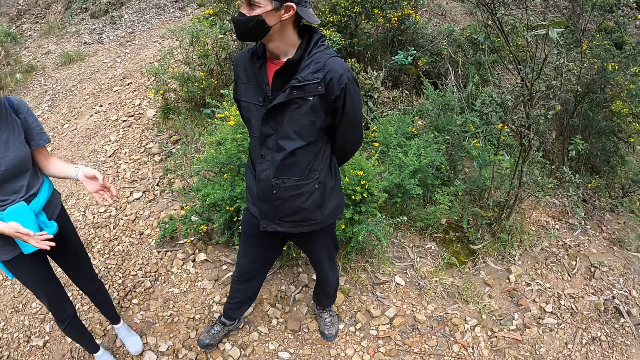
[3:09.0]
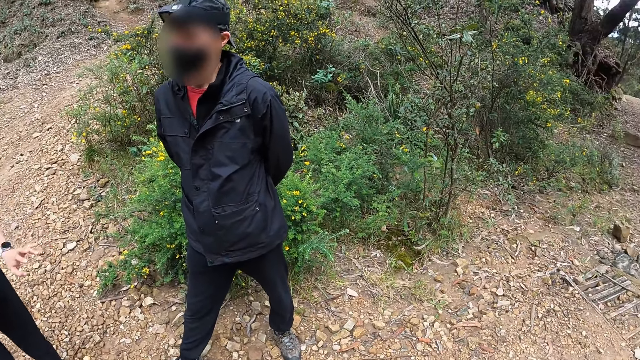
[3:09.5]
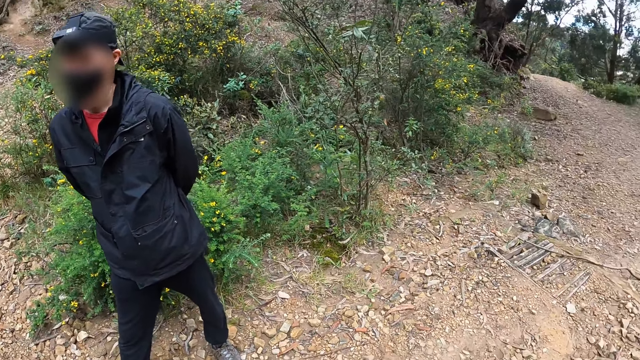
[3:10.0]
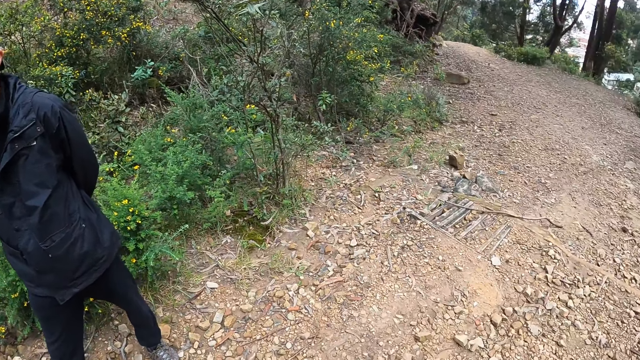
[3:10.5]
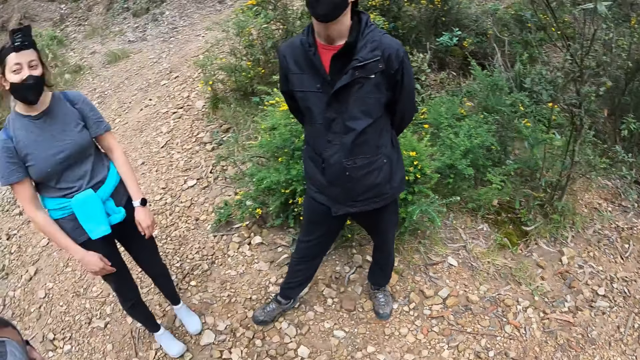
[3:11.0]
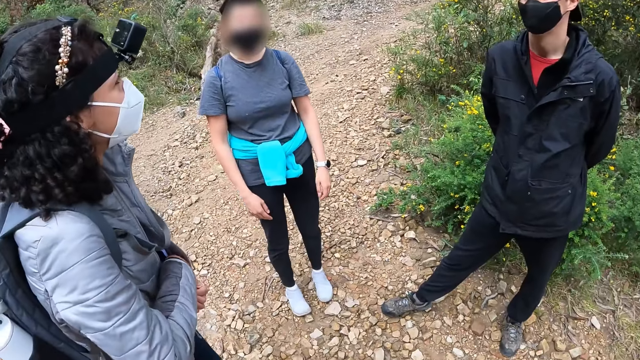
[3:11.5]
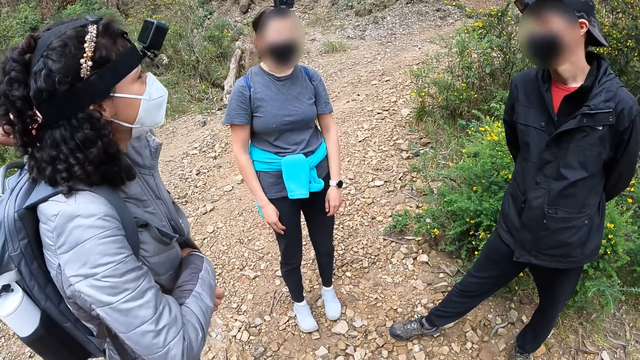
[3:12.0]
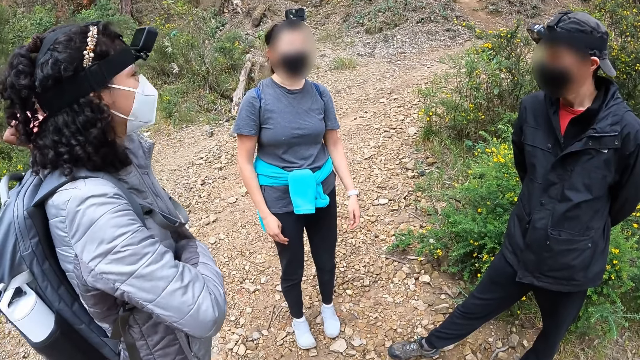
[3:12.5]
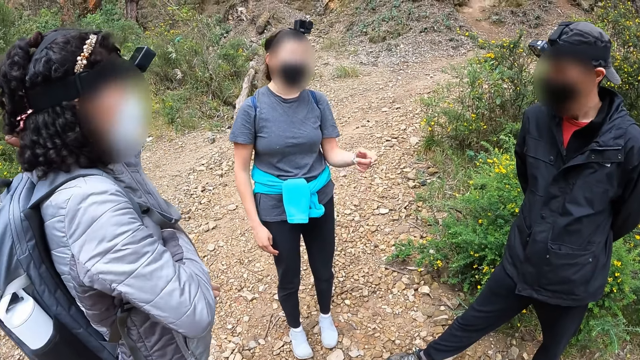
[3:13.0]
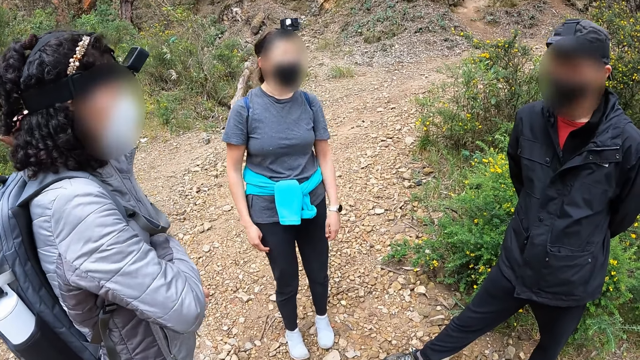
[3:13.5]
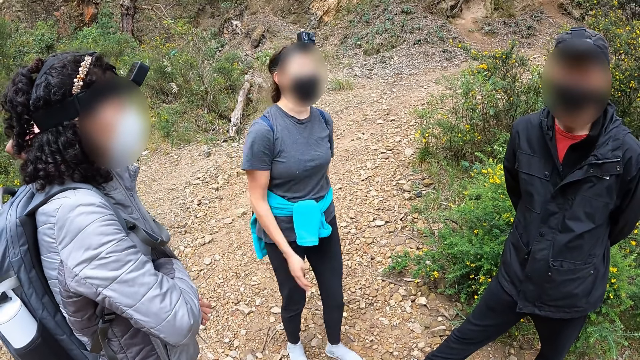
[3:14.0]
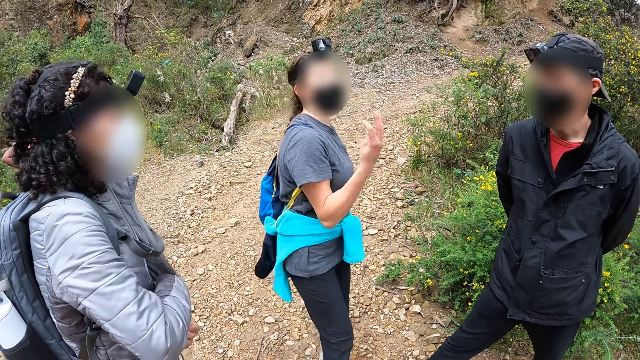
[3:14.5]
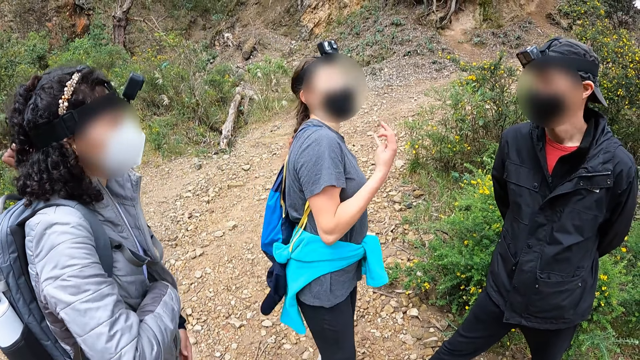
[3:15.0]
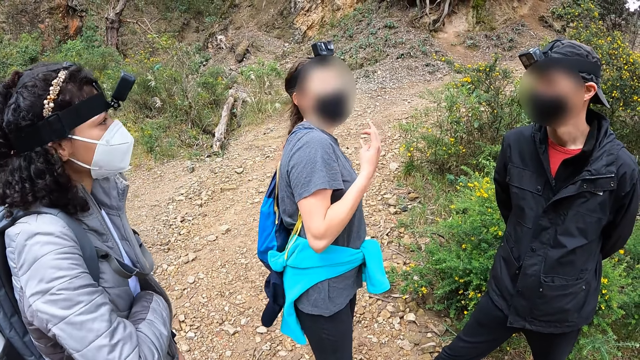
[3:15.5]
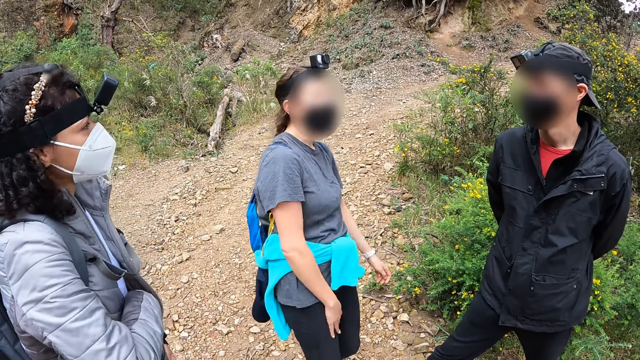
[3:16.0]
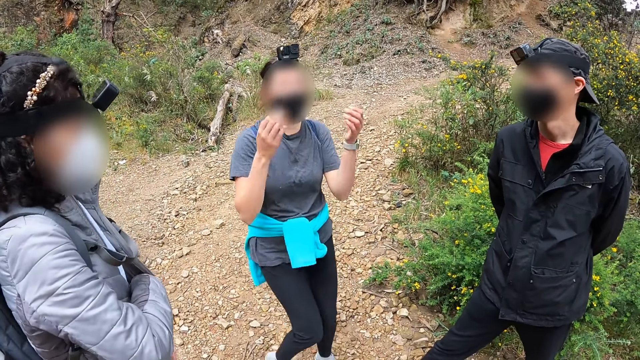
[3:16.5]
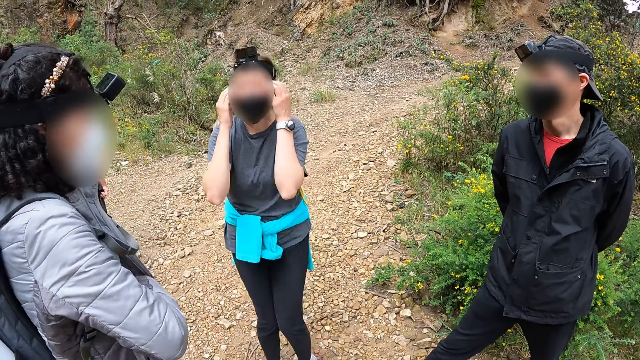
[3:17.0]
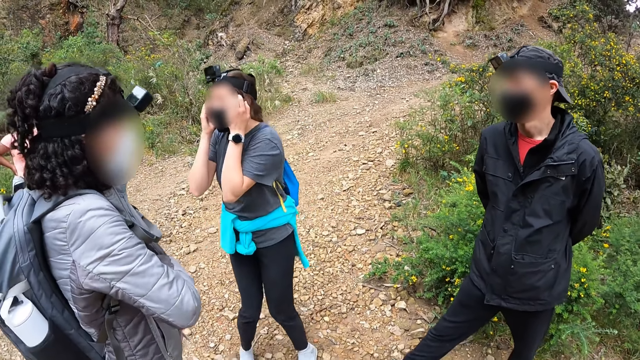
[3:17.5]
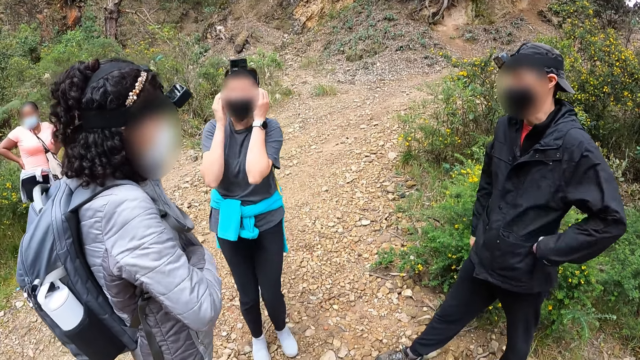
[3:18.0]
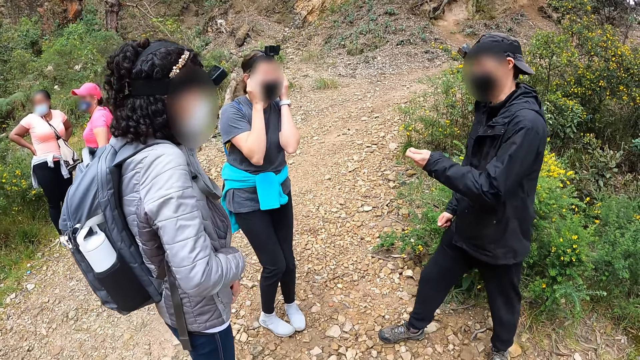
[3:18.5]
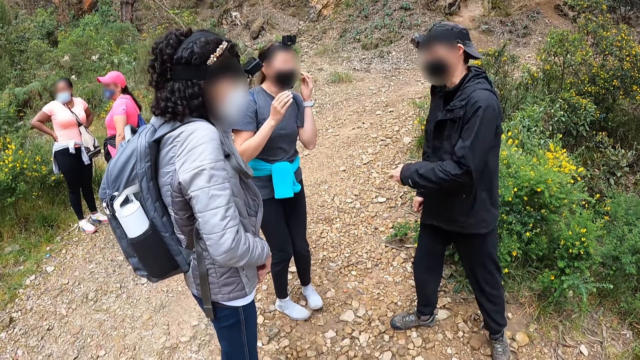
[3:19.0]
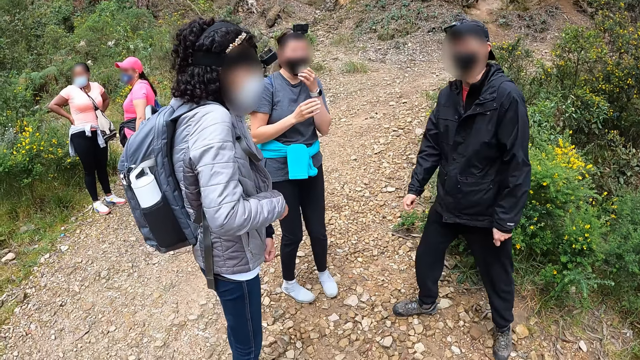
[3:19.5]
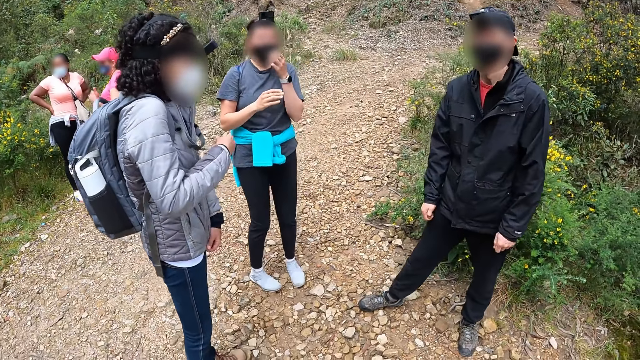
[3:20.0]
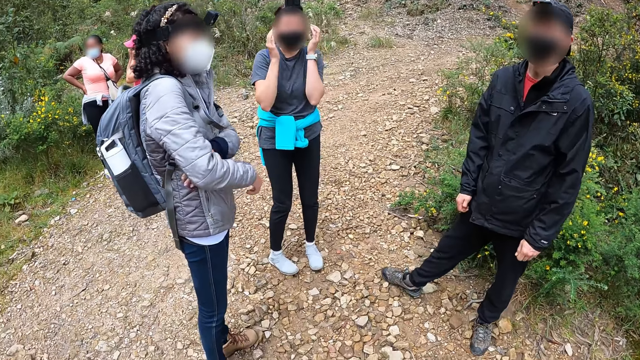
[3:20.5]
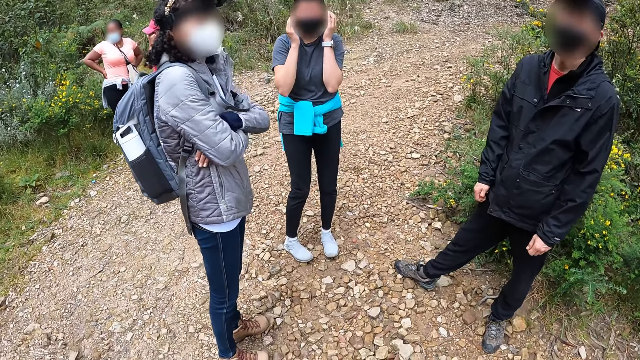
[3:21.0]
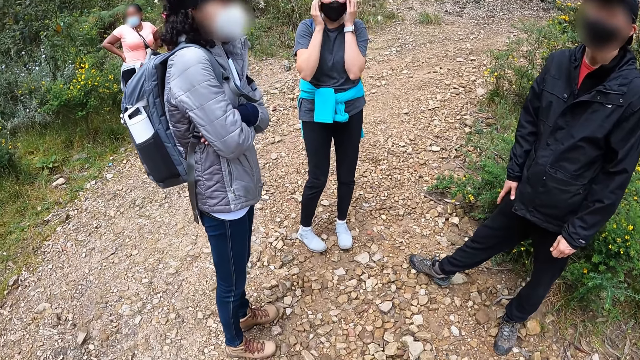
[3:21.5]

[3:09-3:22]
The woman puts the phone into her jacket with her right hand. She zips up her jacket with her right hand.

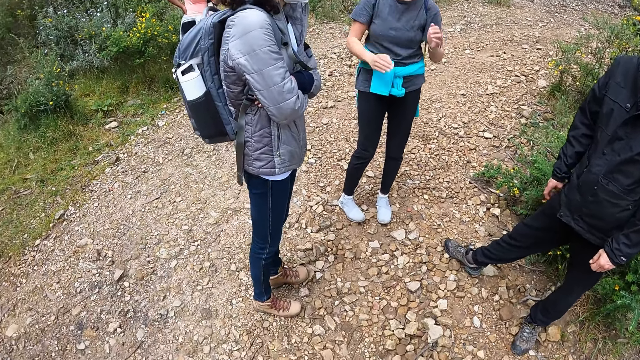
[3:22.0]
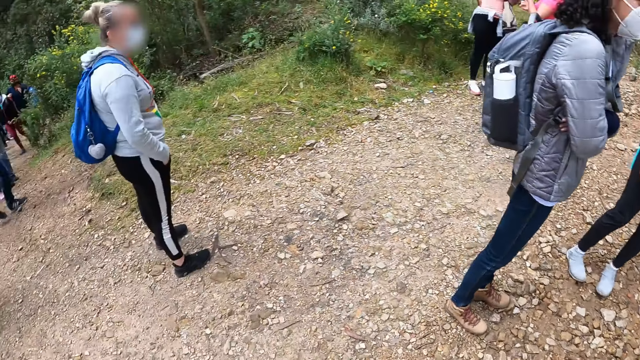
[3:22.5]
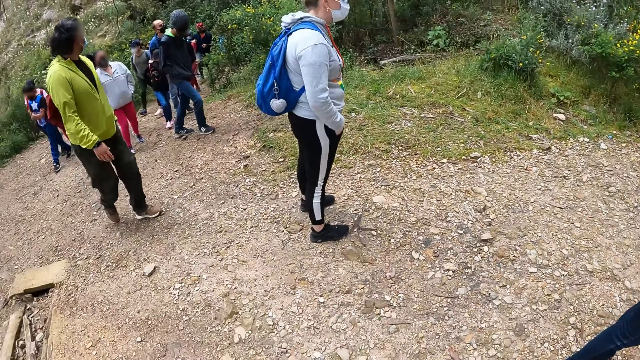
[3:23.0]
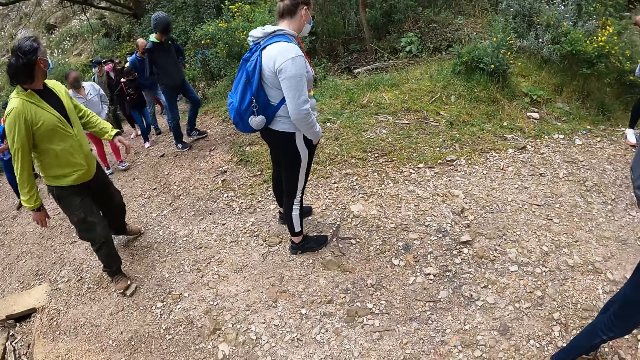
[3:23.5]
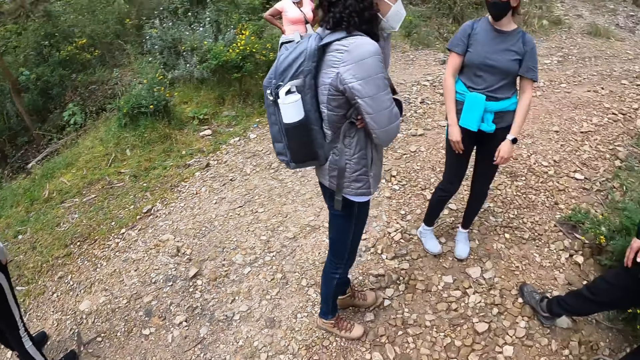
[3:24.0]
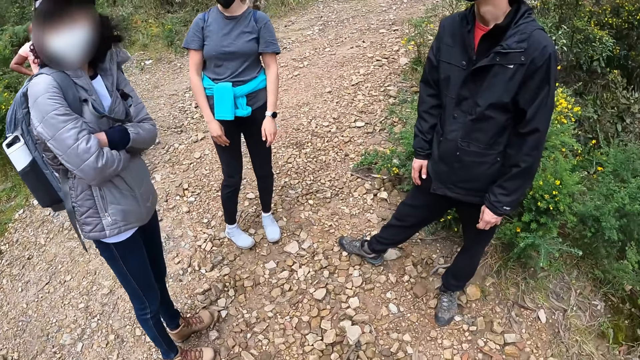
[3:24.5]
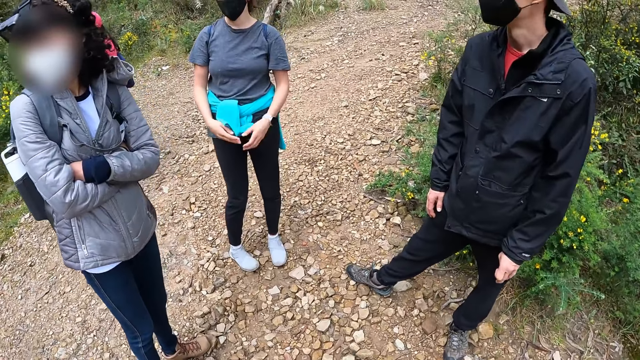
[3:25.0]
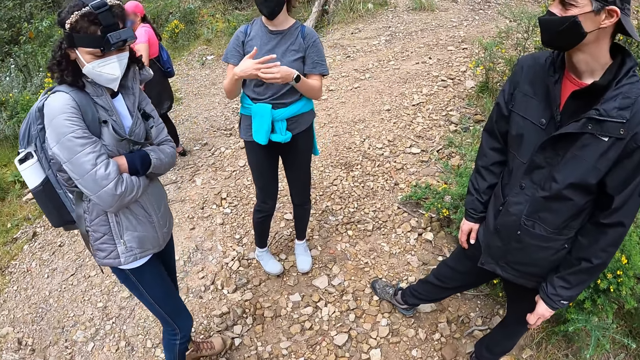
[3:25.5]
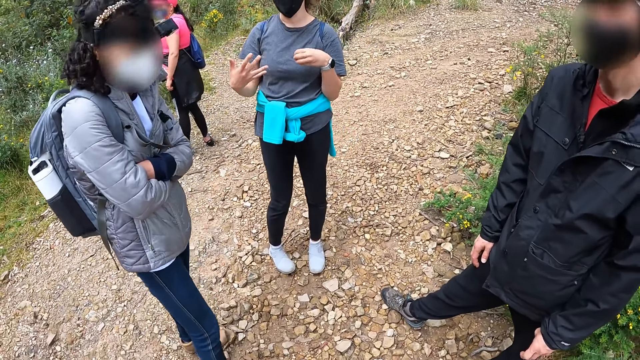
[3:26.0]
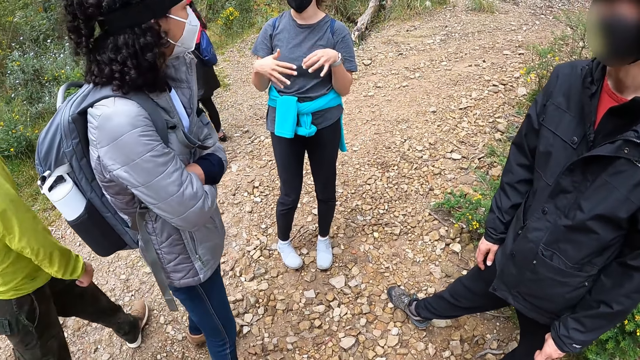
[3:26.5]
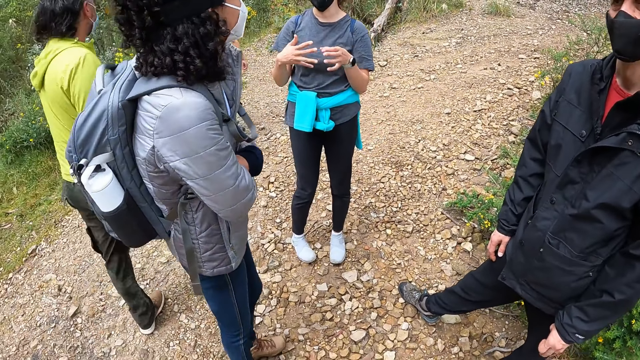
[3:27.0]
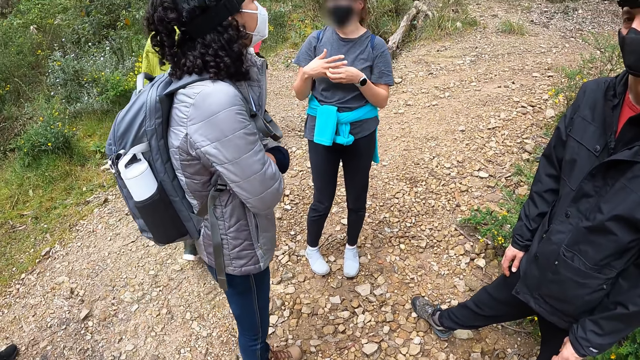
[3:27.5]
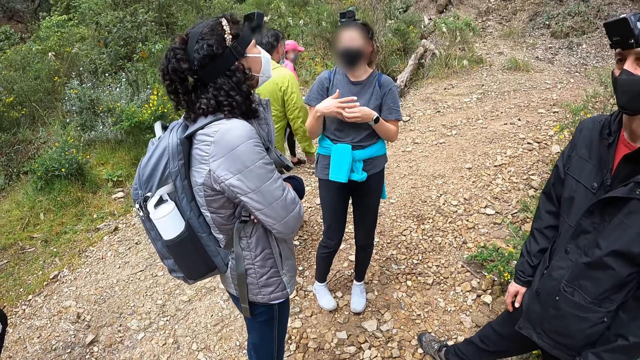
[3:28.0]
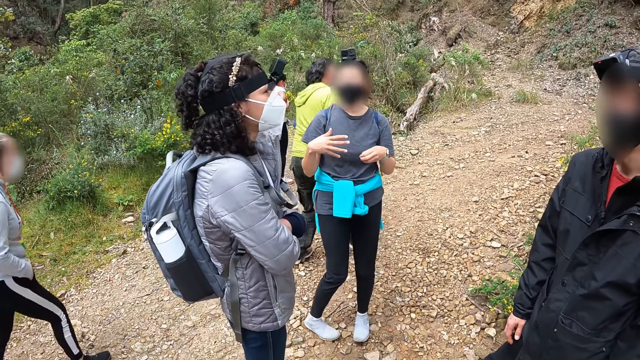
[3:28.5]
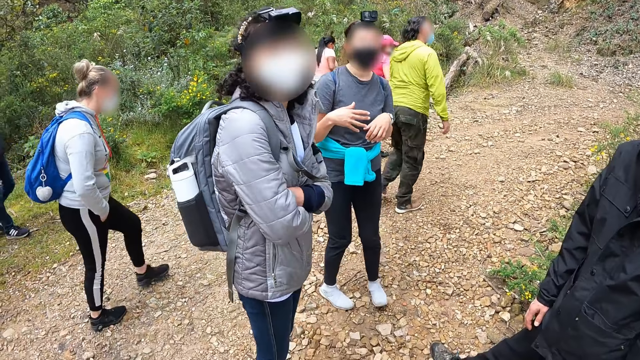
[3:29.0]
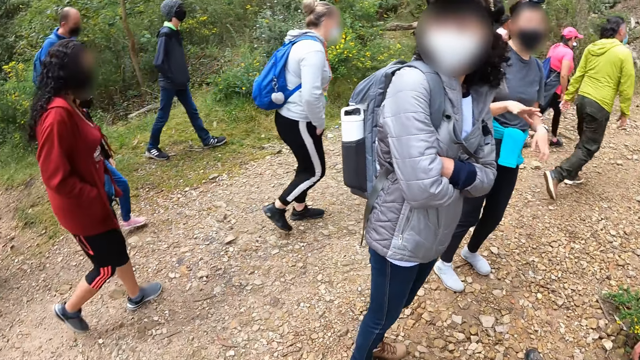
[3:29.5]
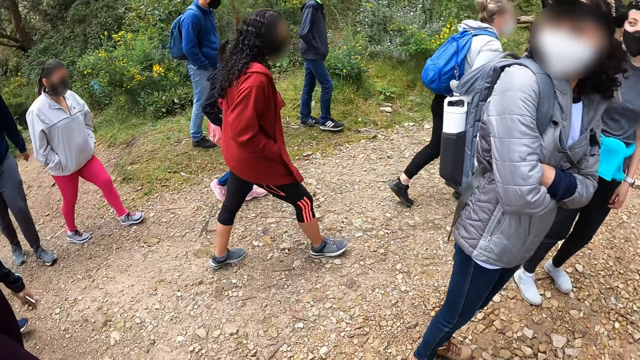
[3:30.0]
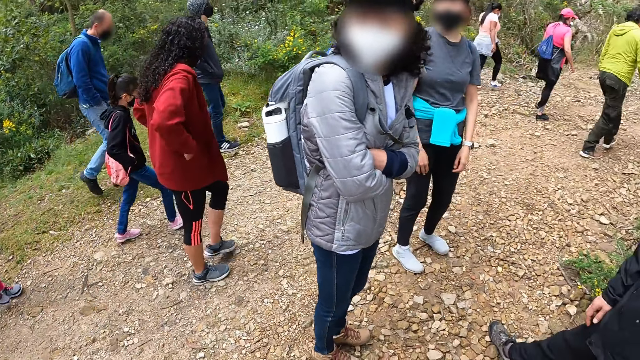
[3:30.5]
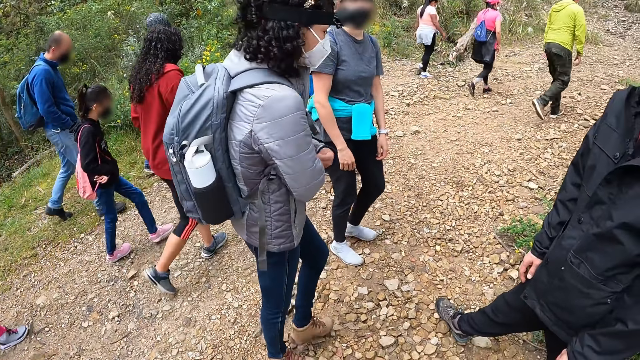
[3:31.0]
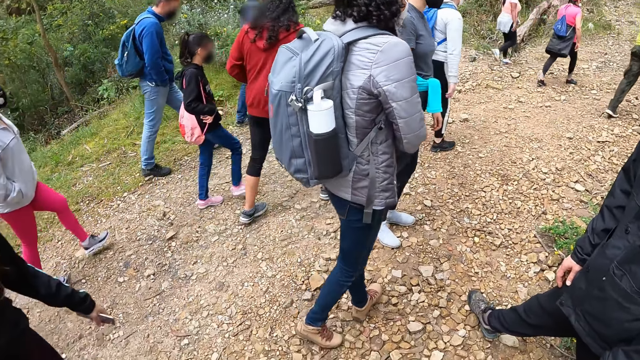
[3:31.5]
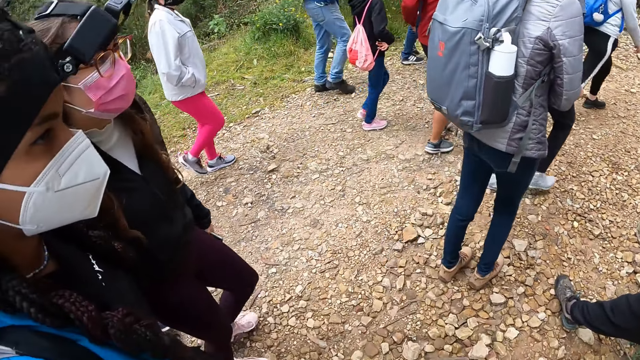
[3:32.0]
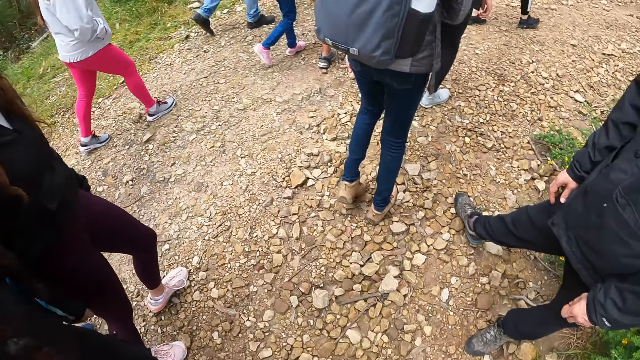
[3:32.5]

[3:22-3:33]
A man walks around. The camera wearer walks along a path with a group of people. A person walks around.
